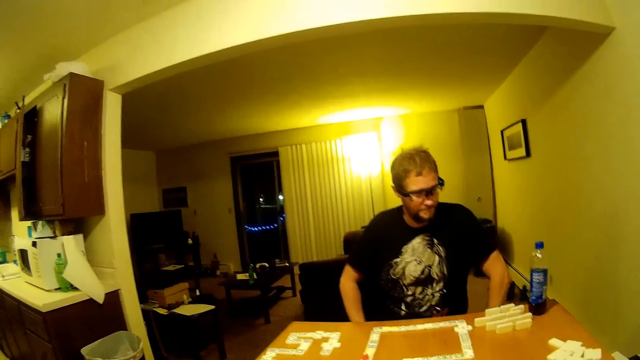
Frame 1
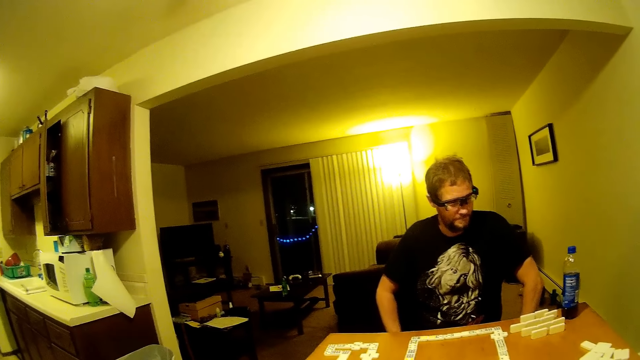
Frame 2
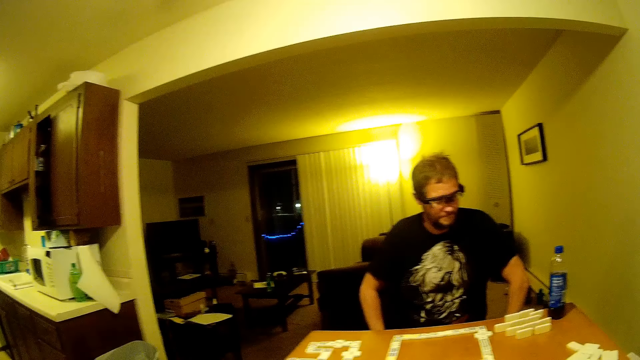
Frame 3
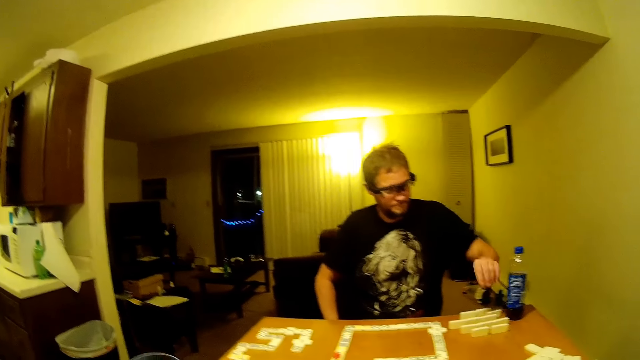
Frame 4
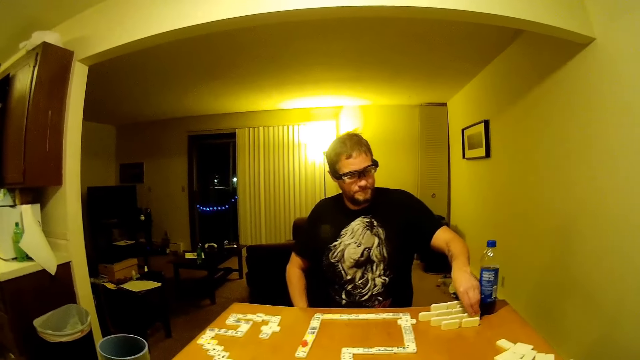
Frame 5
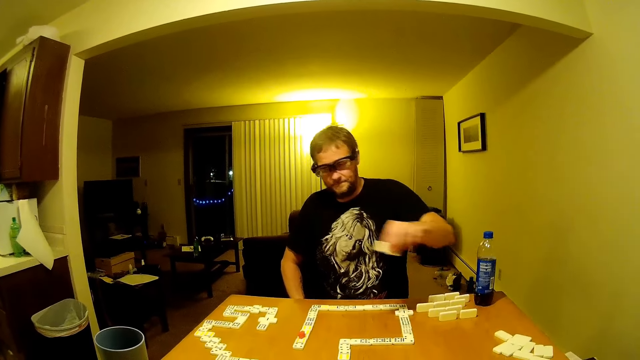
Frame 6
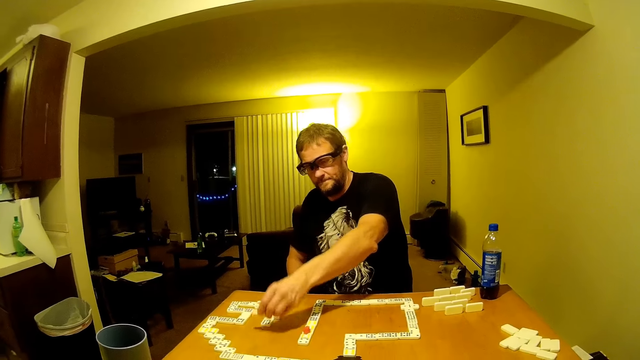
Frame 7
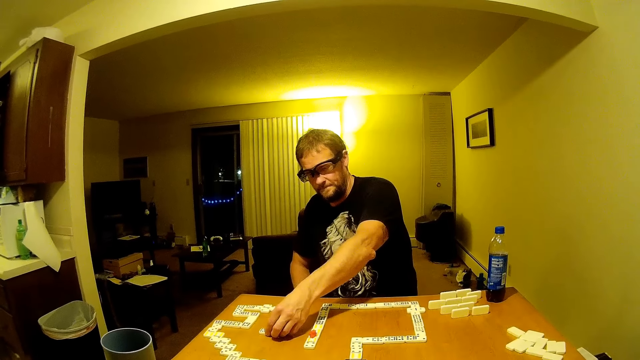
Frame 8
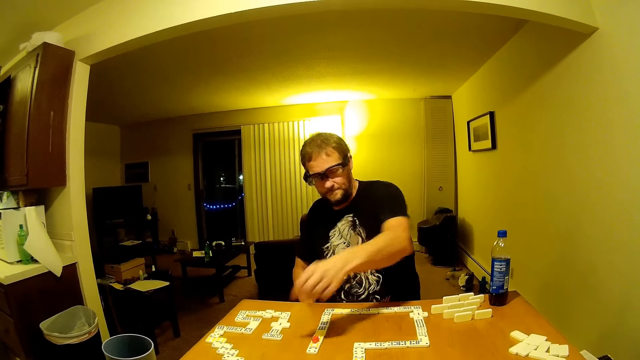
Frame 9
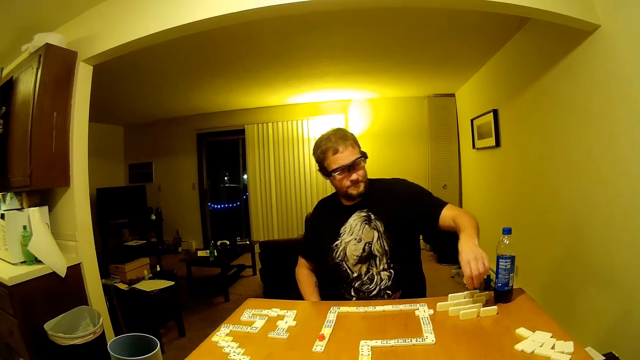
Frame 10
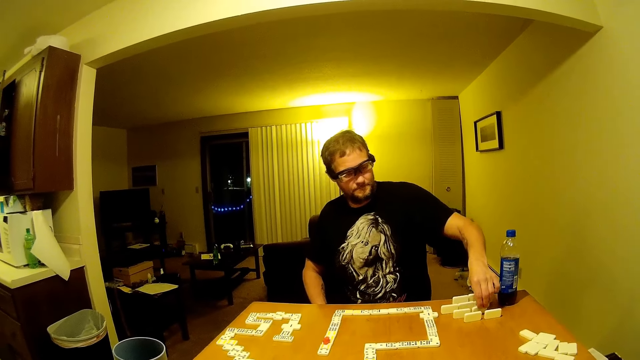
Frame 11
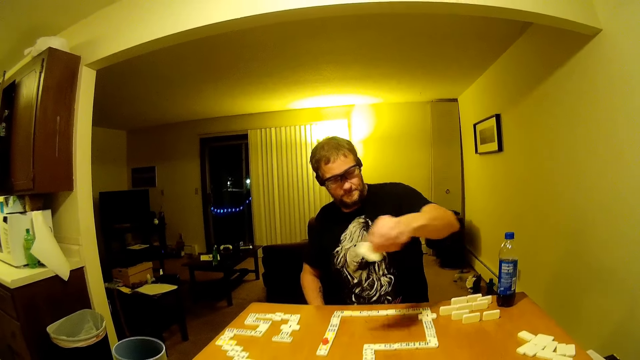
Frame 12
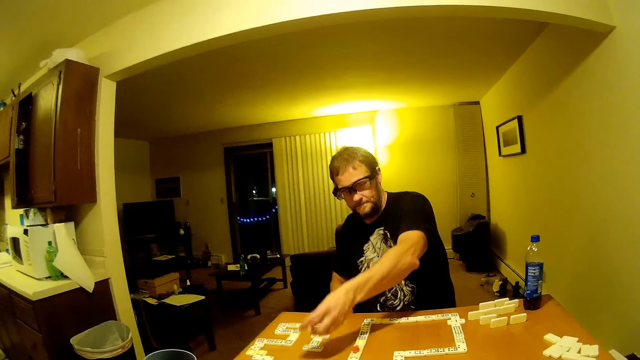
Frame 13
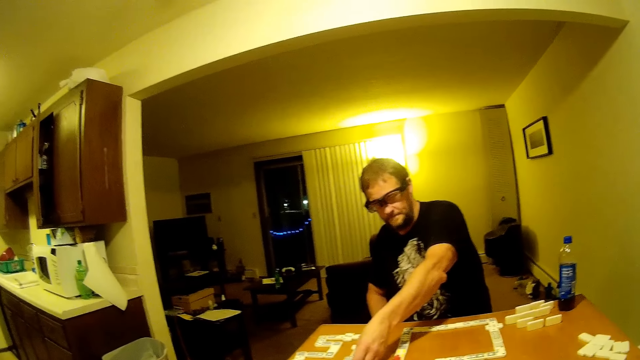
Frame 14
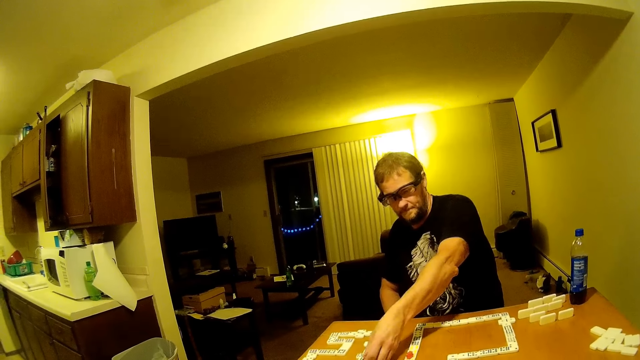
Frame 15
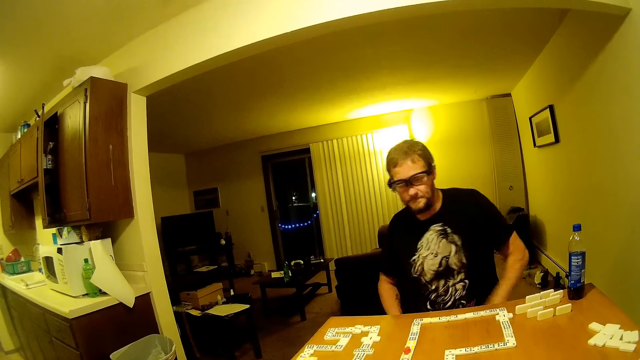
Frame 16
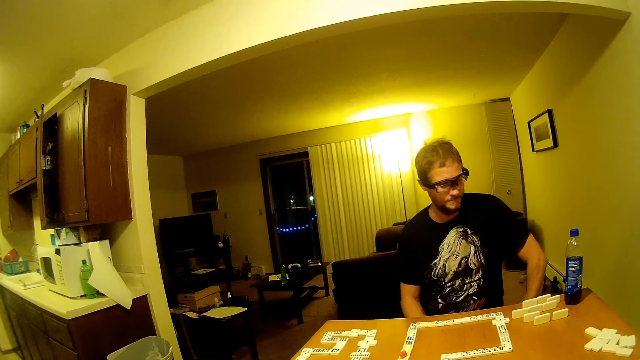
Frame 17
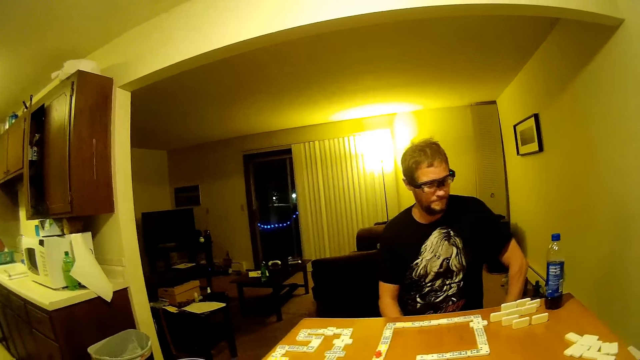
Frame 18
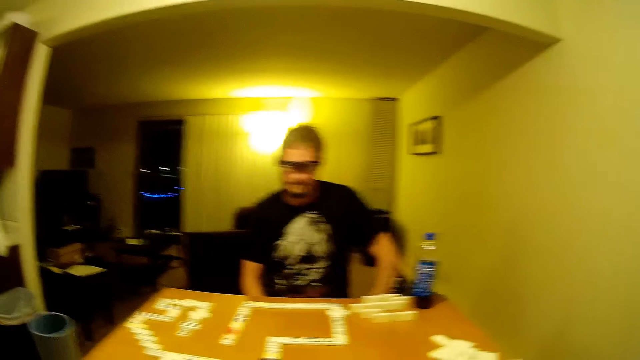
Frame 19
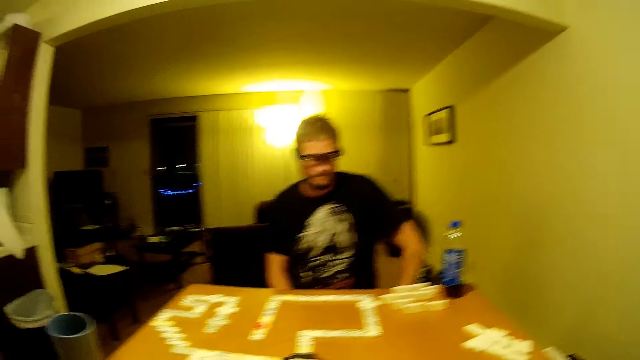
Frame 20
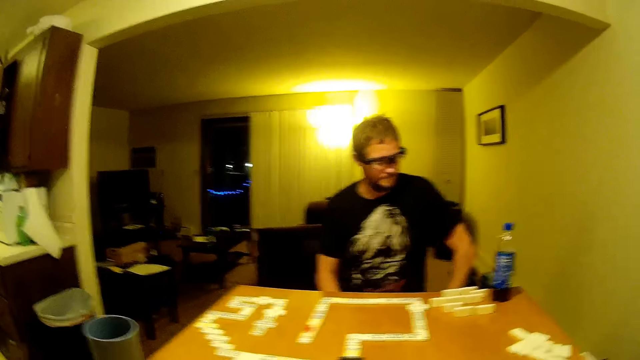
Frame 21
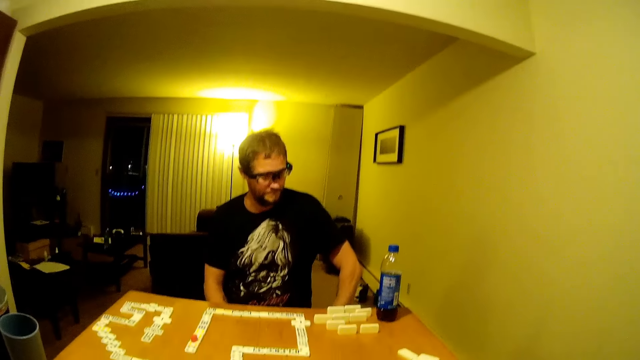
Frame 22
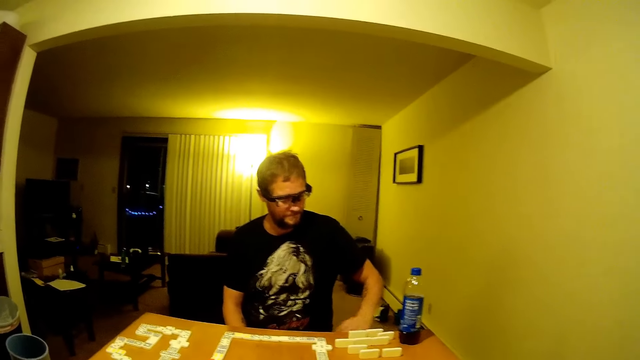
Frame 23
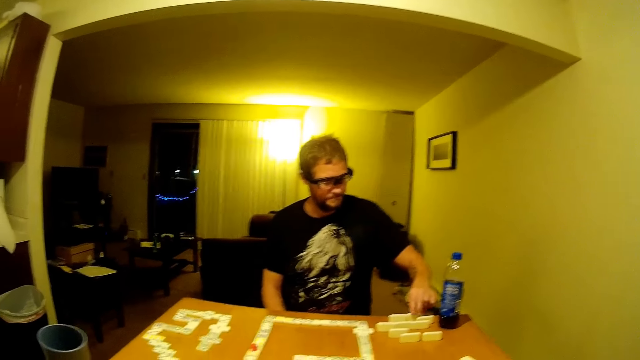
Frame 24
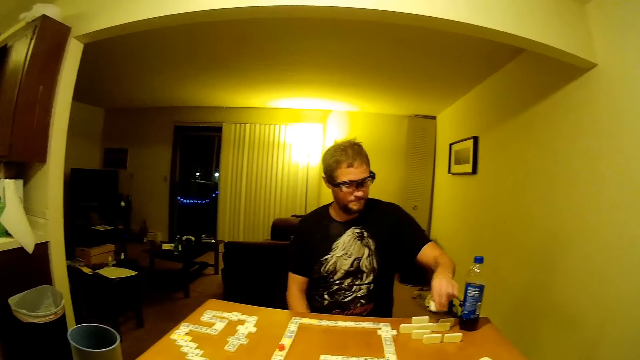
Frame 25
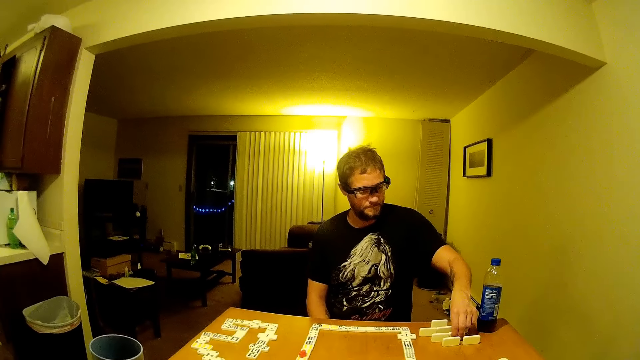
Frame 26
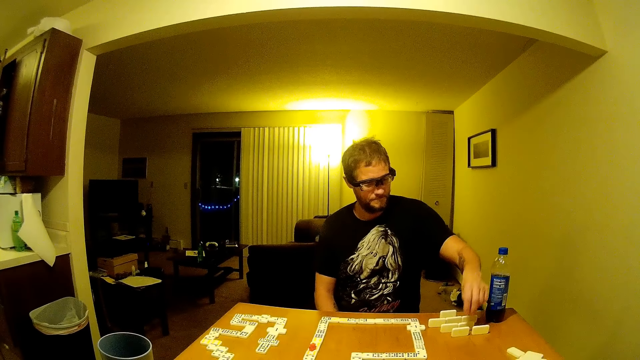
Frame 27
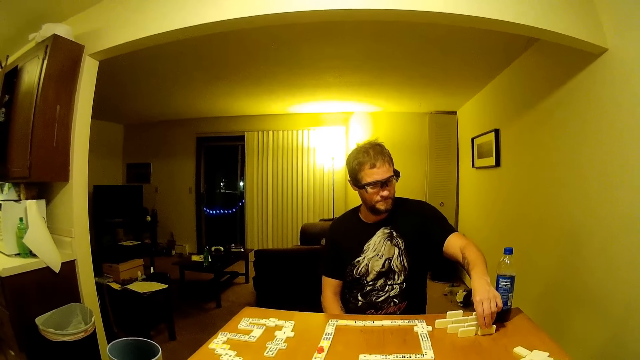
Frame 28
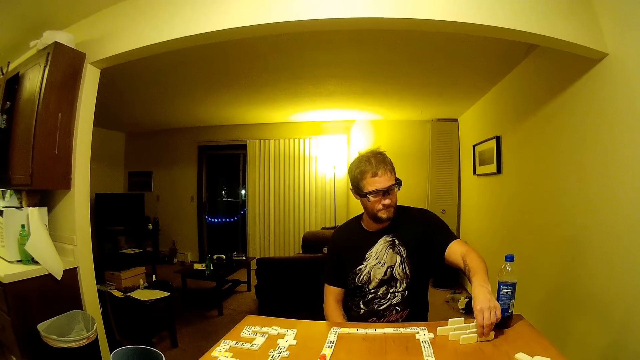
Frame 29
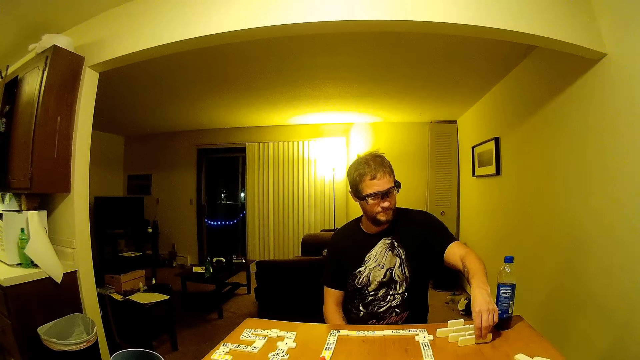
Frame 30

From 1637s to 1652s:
The camera wearer raises a hand. A man picks up dominoes and arranges the dominoes on the table. The man picks up the dominoes and arranges the dominoes on the table. The camera wearer looks around. The man arranges his dominoes and moves the dominoes on the table.

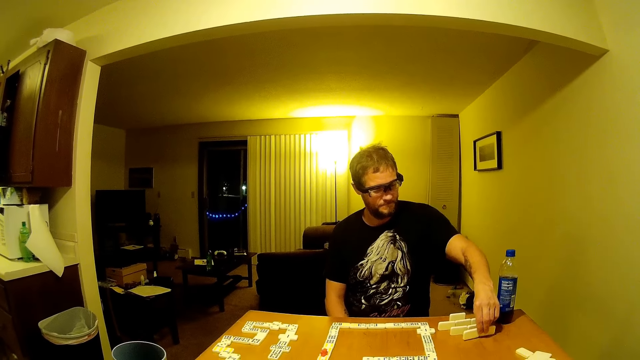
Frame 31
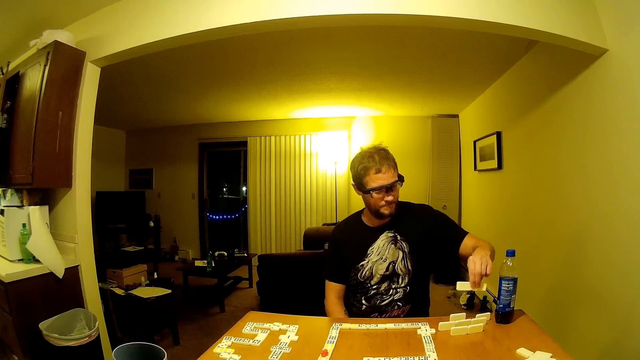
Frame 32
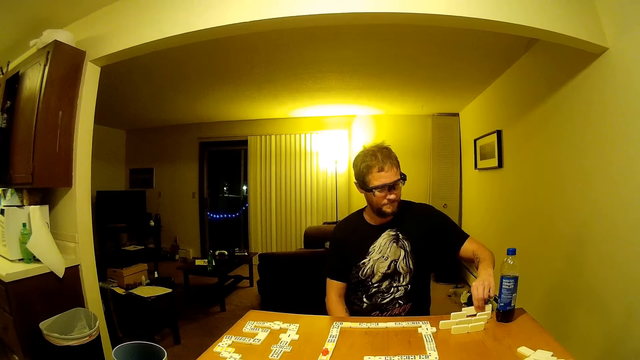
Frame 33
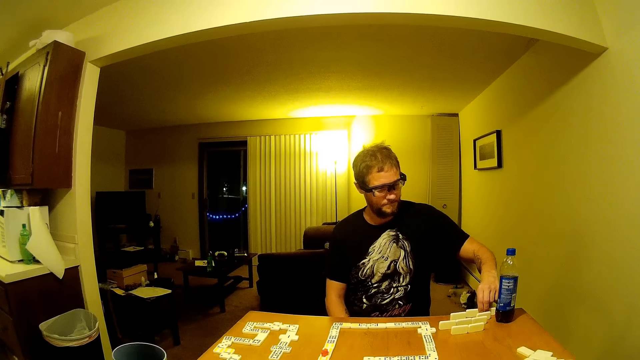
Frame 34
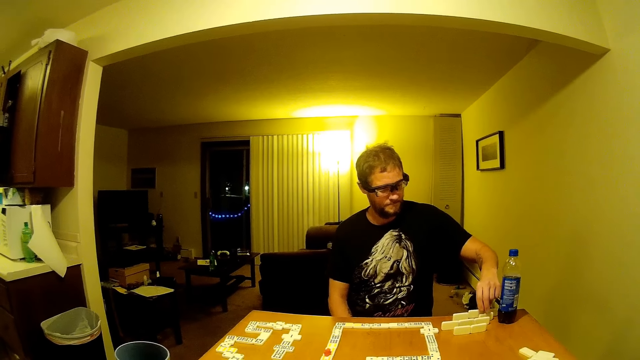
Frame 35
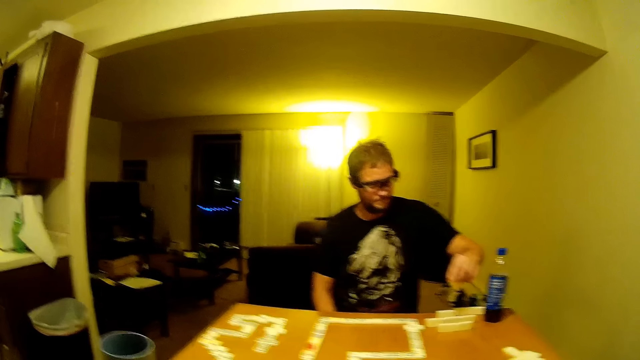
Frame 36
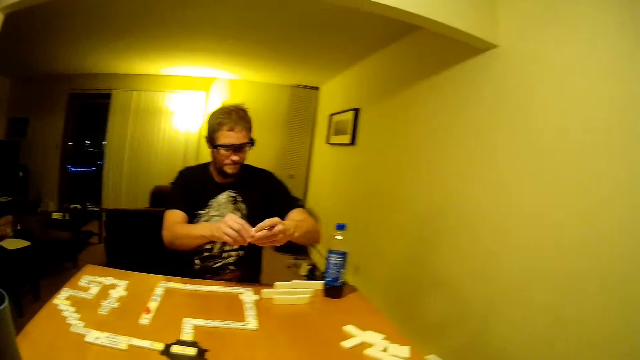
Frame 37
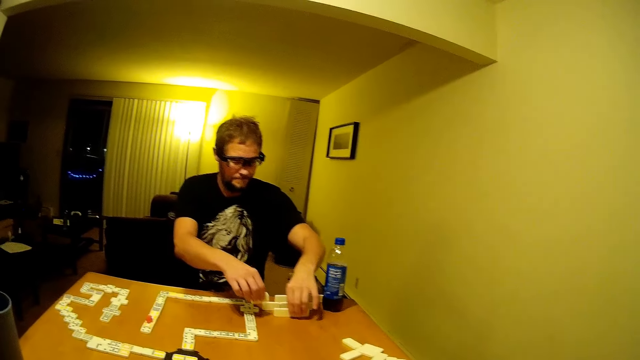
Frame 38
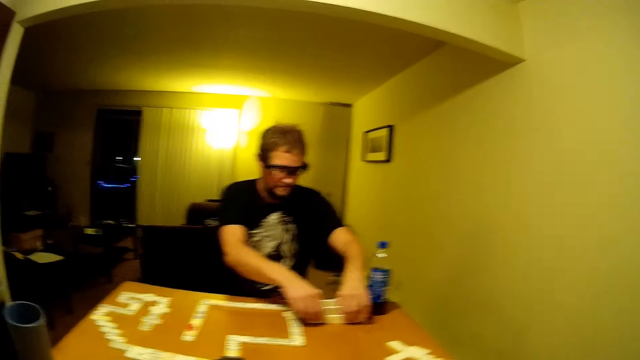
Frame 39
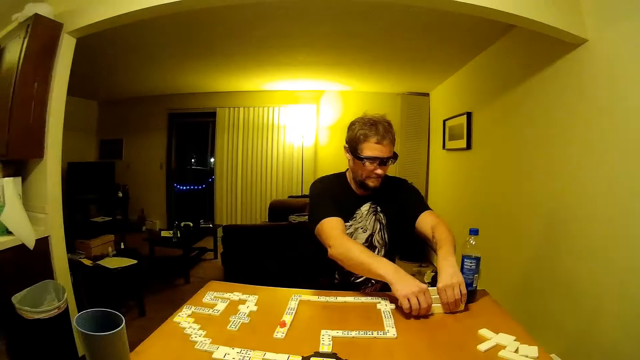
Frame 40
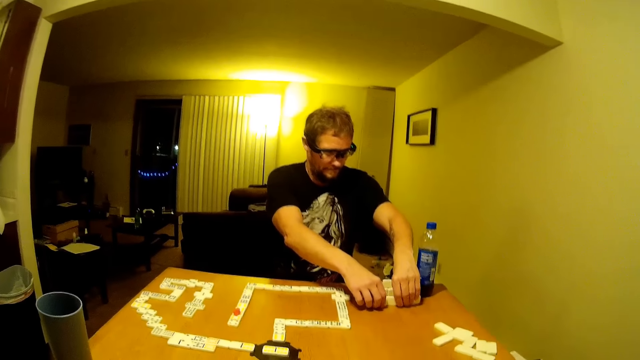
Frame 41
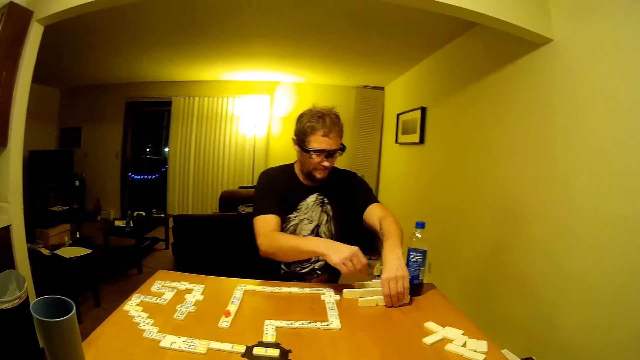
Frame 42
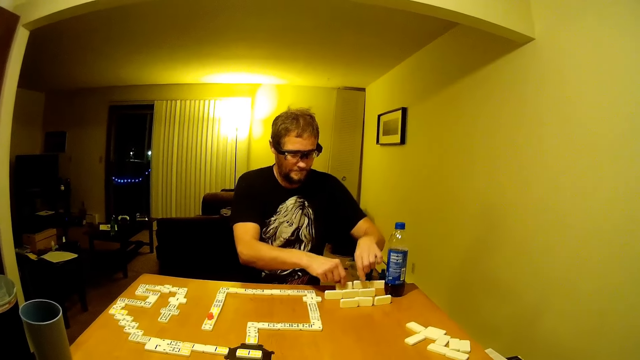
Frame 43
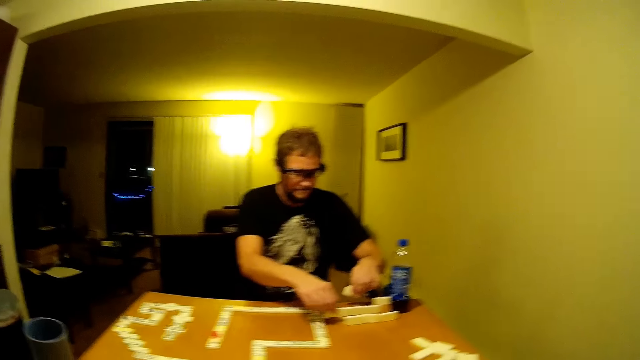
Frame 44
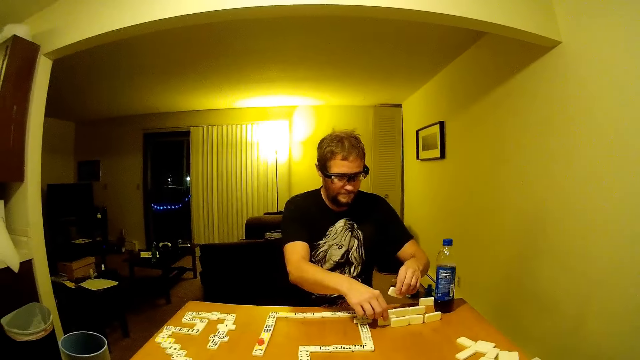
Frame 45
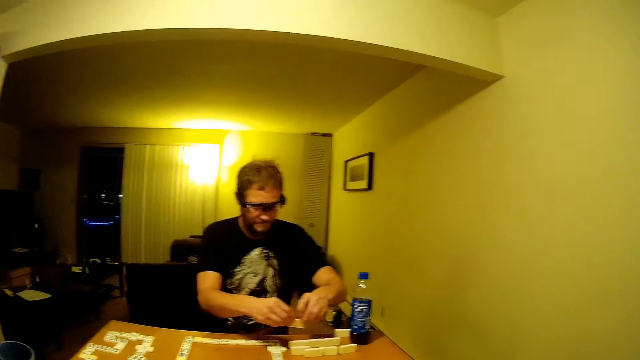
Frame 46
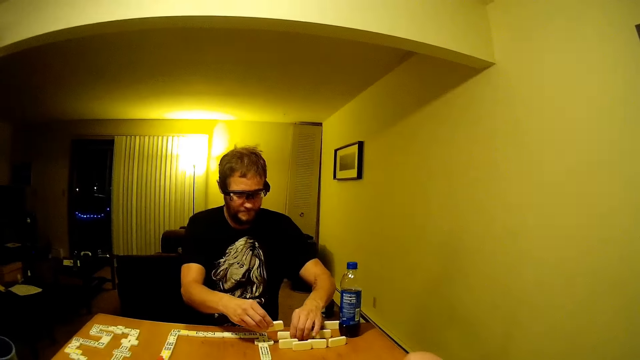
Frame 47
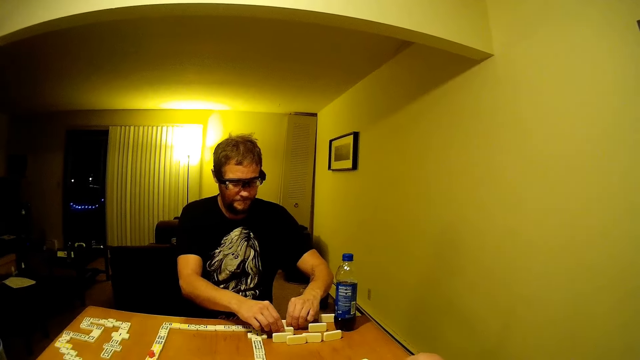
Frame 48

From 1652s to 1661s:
The camera wearer looks around. A man arranges dominoes on the table. The camera wearer talks.
